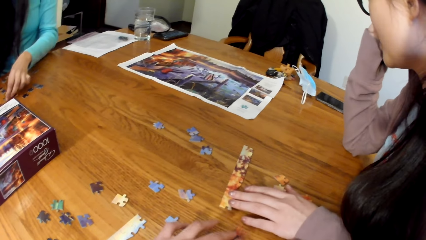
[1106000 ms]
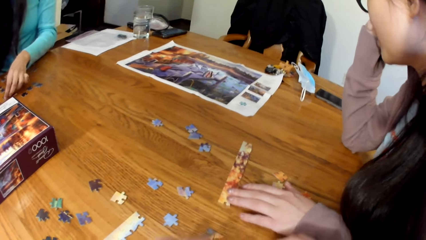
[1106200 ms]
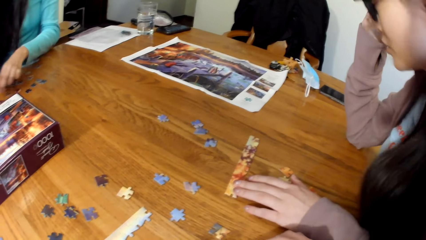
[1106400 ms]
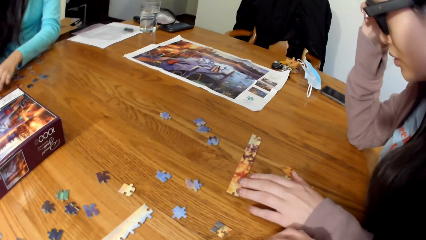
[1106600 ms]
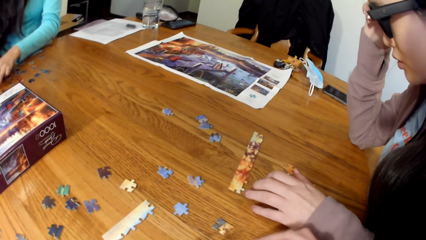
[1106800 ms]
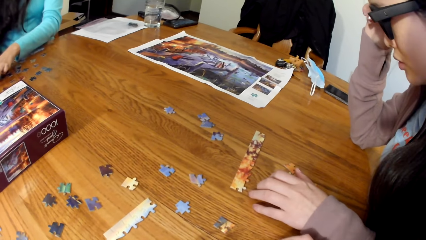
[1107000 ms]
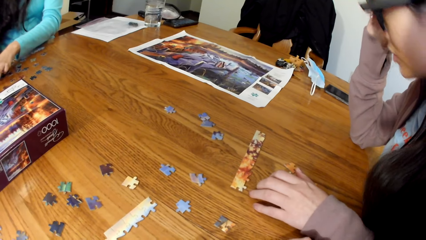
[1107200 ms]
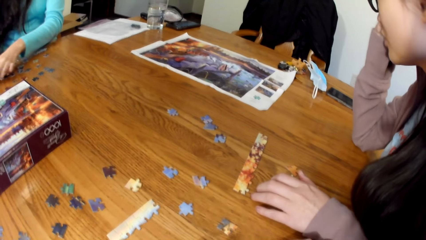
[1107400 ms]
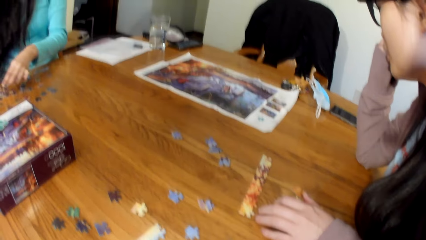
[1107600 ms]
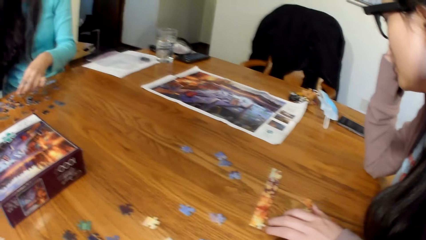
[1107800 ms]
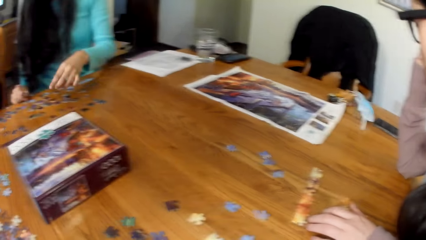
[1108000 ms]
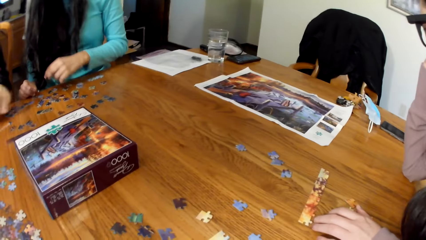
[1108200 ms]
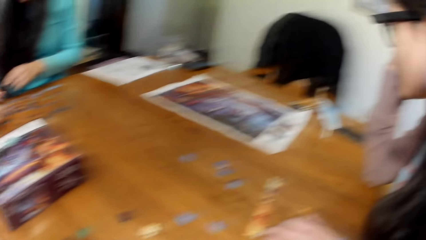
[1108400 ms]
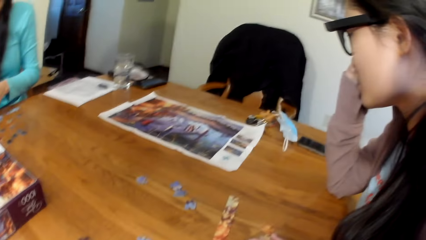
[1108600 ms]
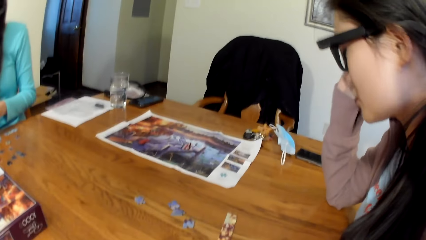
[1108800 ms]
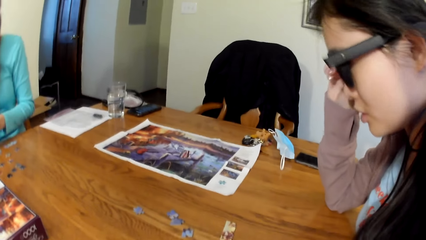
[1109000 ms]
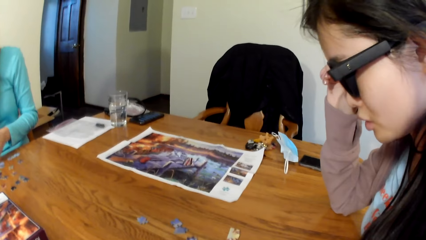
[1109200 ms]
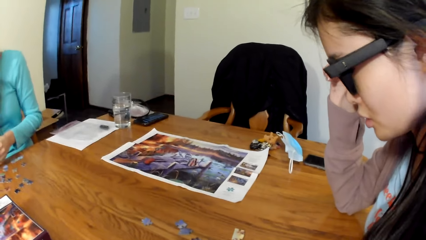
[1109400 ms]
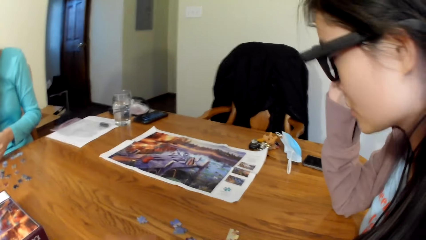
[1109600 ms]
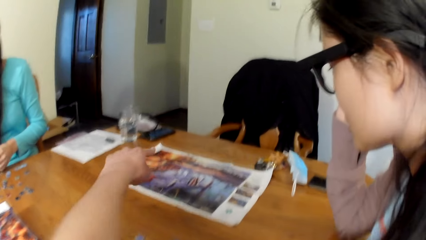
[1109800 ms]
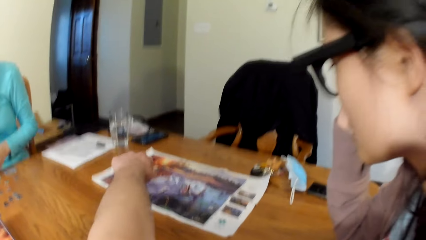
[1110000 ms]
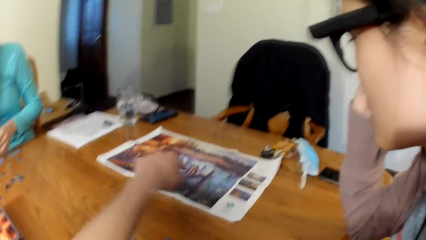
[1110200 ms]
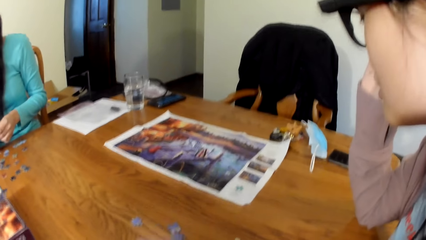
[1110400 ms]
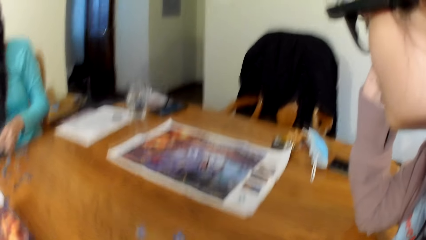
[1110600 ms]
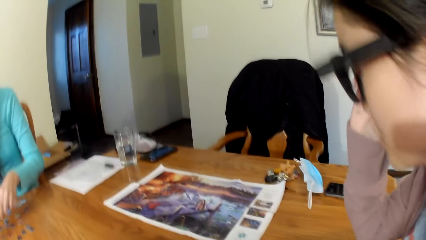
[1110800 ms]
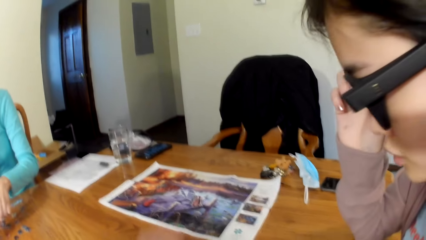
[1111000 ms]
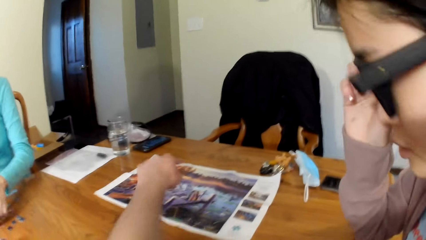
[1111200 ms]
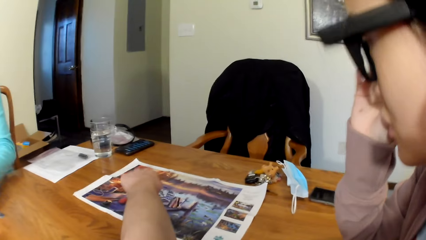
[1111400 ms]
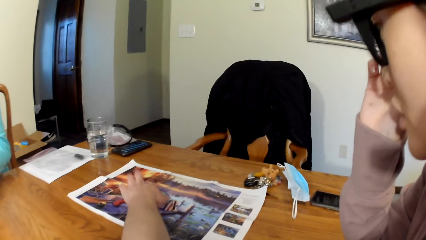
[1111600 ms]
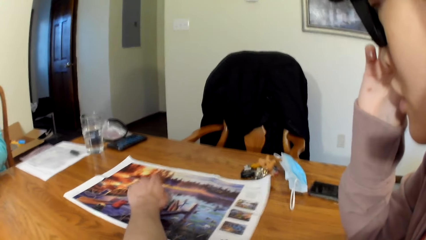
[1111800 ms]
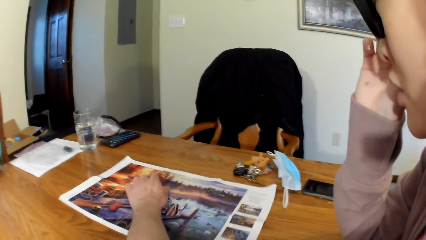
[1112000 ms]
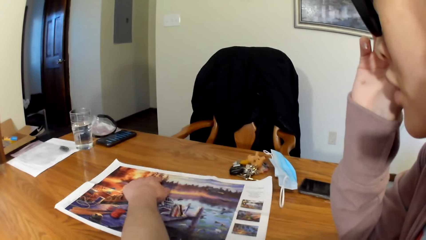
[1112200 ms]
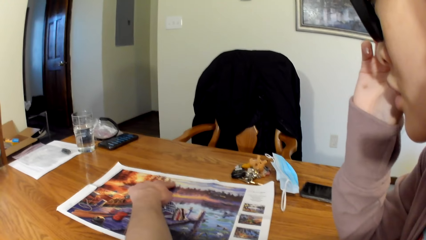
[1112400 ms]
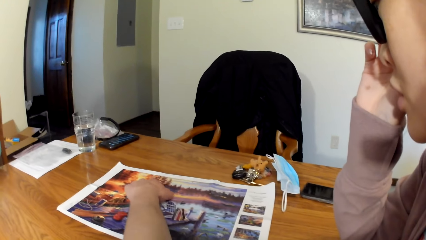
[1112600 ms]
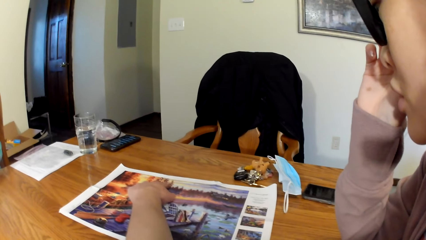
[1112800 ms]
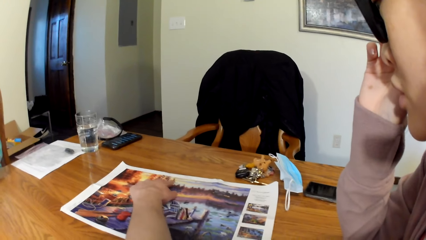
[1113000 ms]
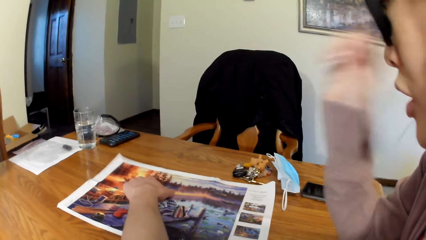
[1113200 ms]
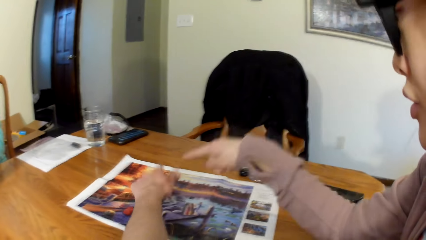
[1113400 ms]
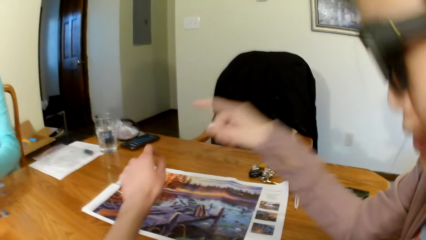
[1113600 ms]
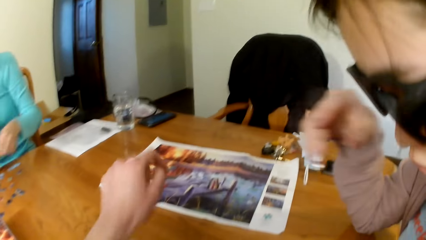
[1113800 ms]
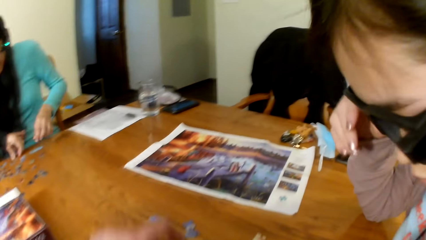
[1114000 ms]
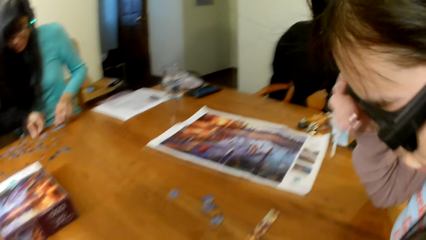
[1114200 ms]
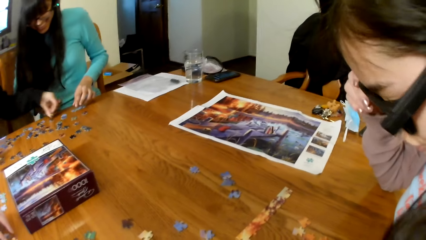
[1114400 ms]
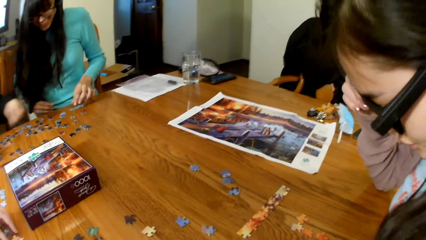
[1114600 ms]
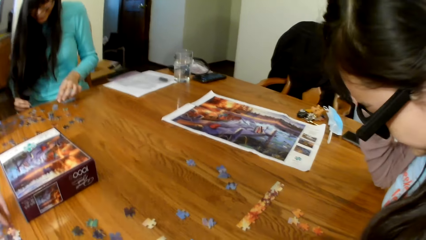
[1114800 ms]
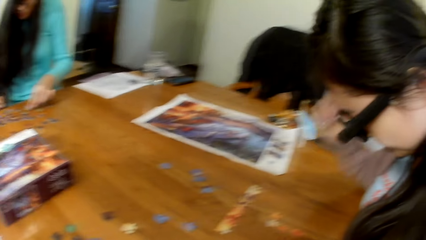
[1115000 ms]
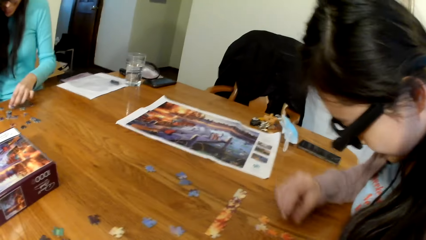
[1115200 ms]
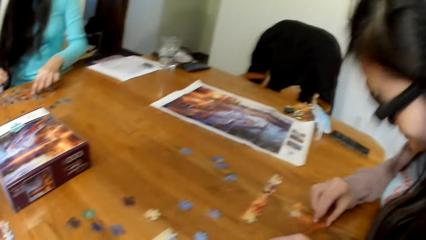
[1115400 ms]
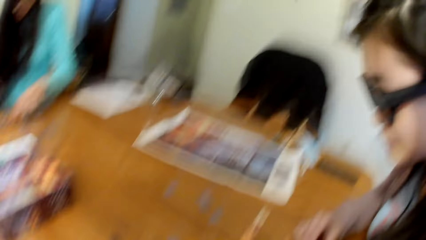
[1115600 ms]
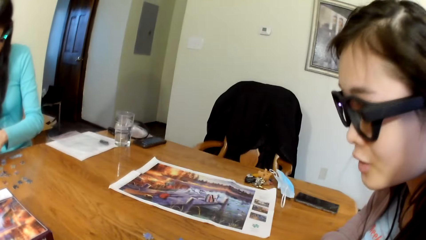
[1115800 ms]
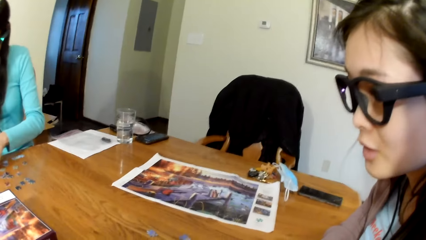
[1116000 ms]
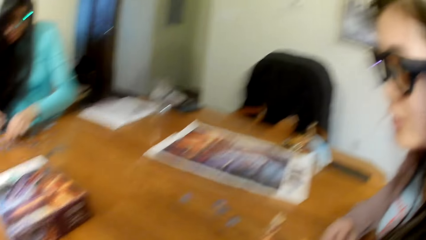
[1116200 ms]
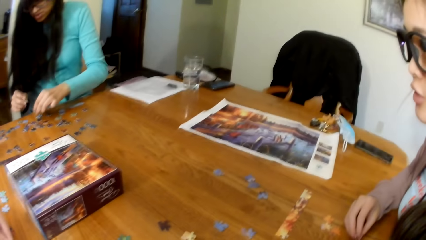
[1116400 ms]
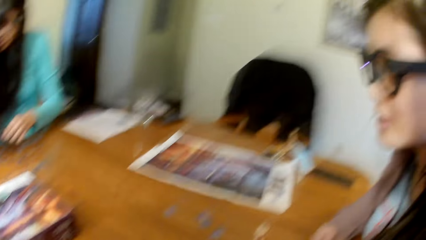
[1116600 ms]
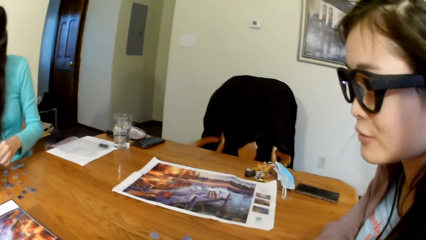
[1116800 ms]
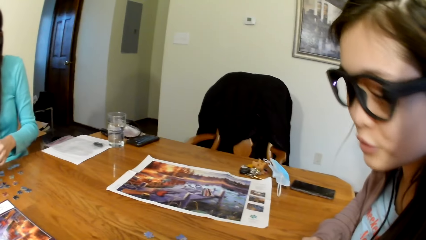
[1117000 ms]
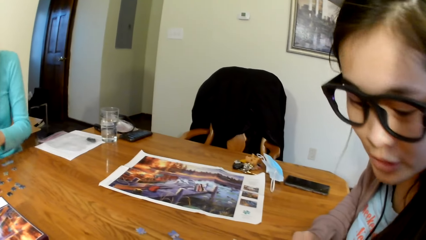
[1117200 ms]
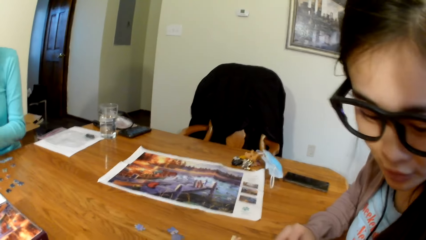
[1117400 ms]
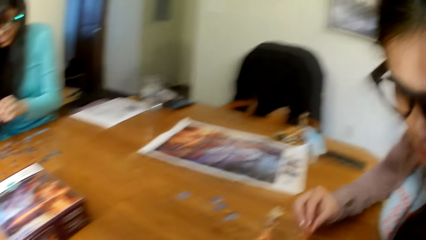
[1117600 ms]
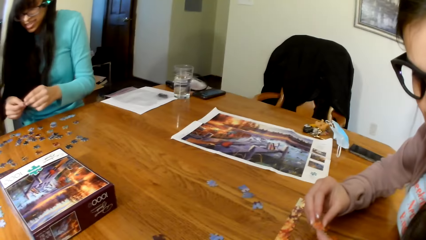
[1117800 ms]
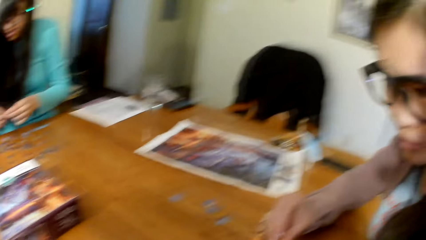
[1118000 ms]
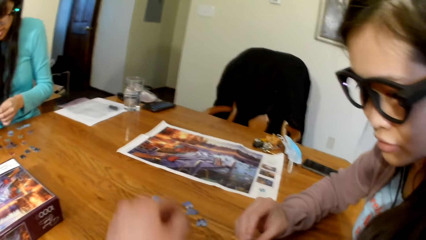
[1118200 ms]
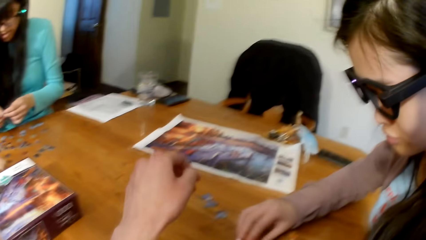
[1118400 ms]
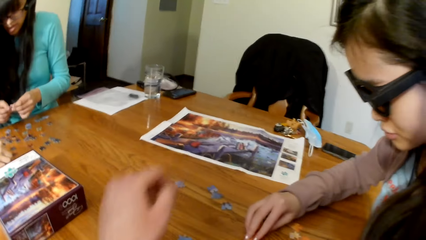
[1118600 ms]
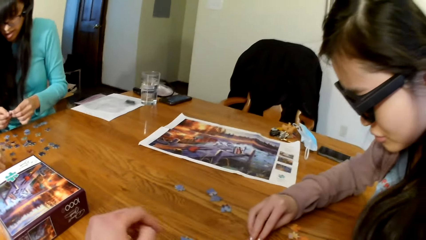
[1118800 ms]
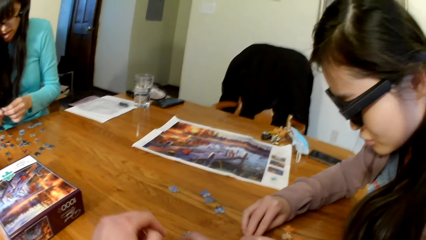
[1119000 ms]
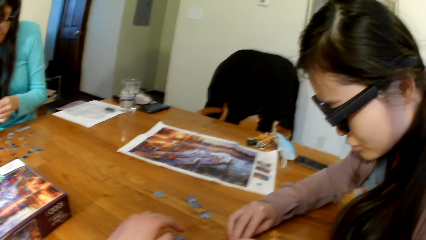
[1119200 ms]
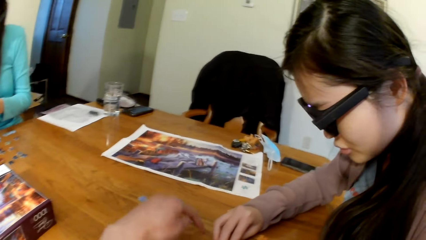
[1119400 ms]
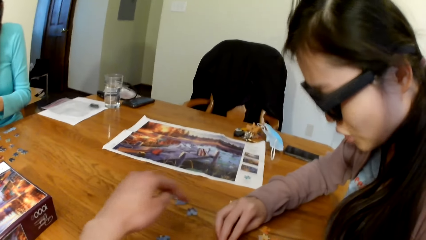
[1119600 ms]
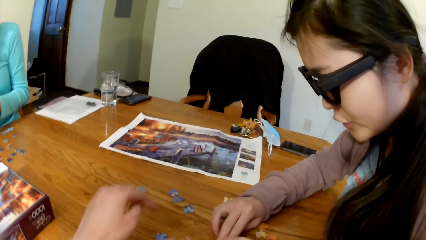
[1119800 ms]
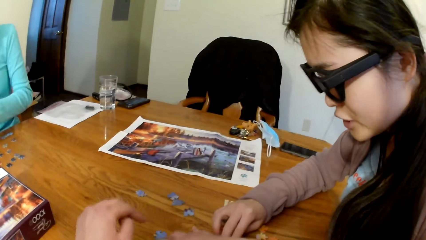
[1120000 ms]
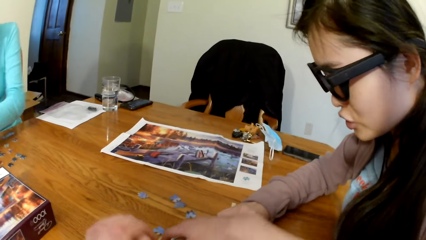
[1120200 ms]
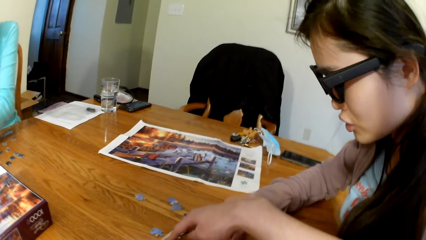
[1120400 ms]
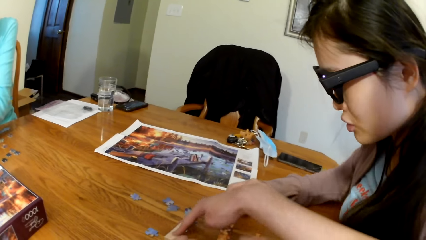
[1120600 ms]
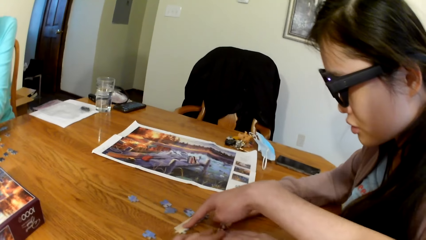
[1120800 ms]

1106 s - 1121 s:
The camera wearer points on the jigsaw board. A lady points on the jigsaw board. The lady puts the puzzle together.
